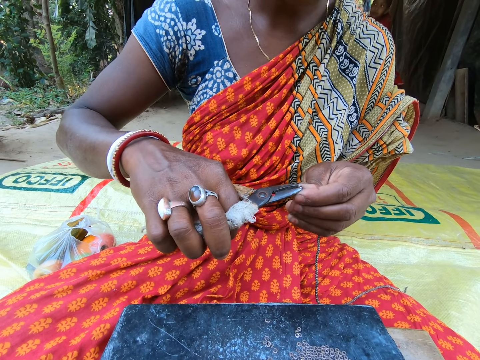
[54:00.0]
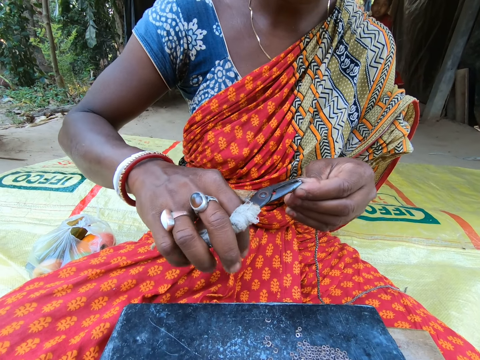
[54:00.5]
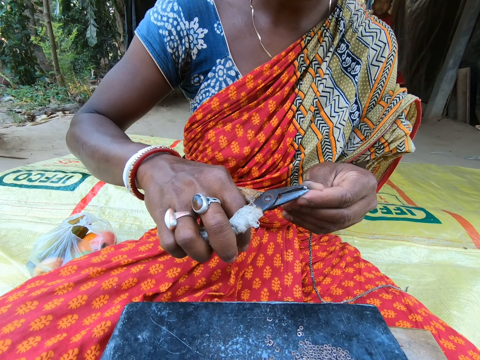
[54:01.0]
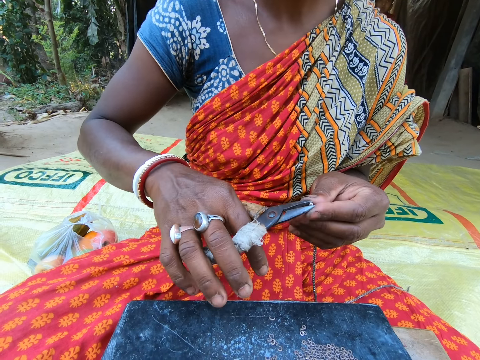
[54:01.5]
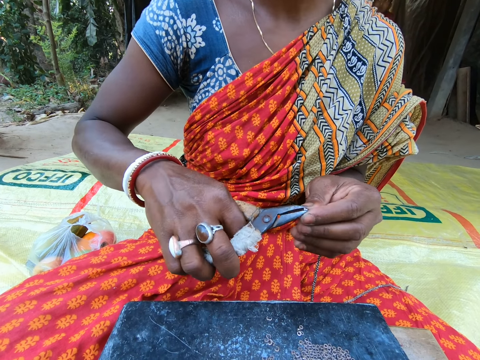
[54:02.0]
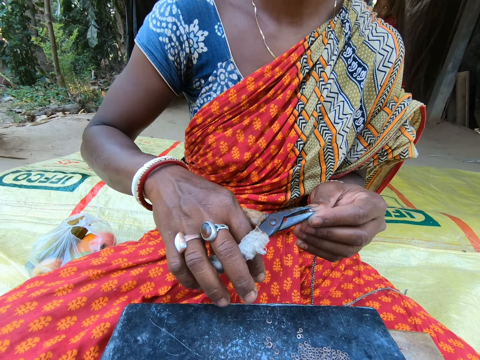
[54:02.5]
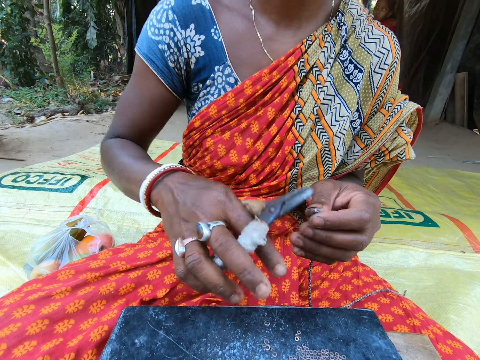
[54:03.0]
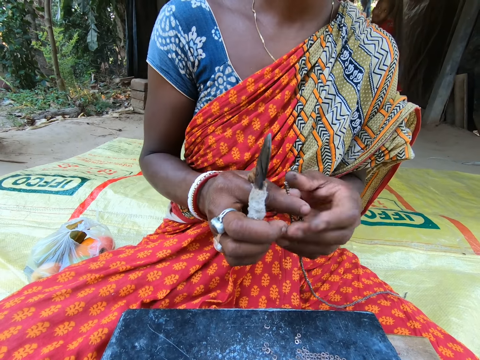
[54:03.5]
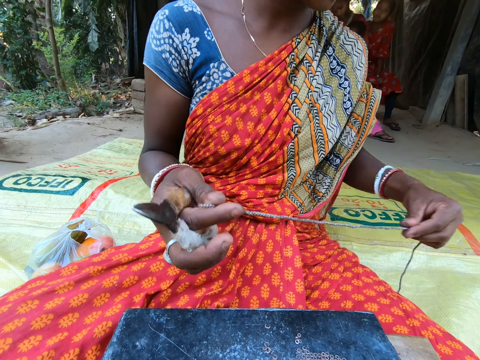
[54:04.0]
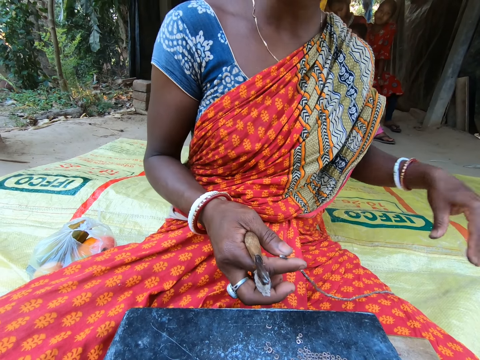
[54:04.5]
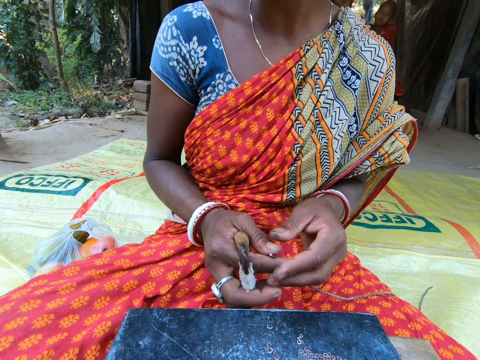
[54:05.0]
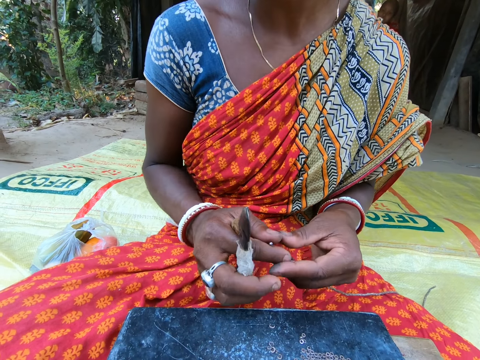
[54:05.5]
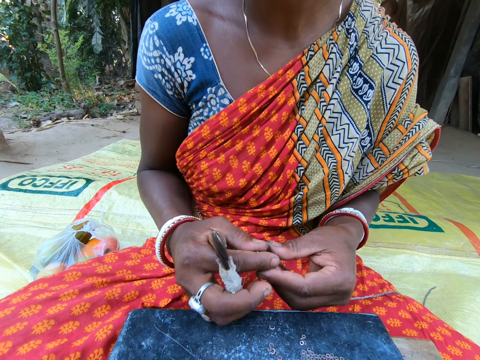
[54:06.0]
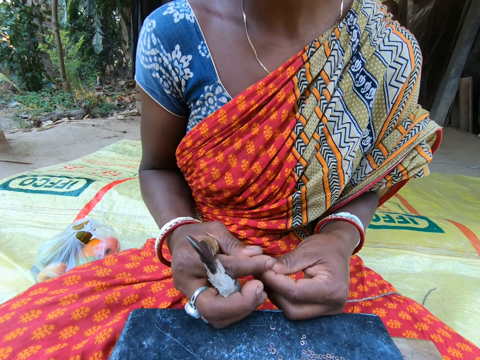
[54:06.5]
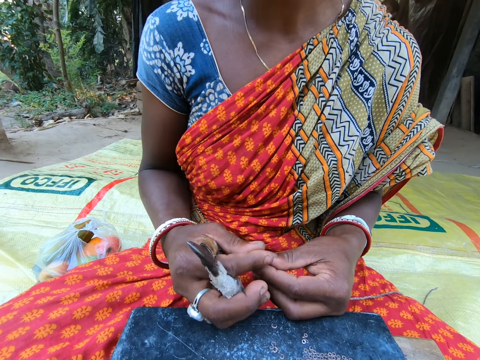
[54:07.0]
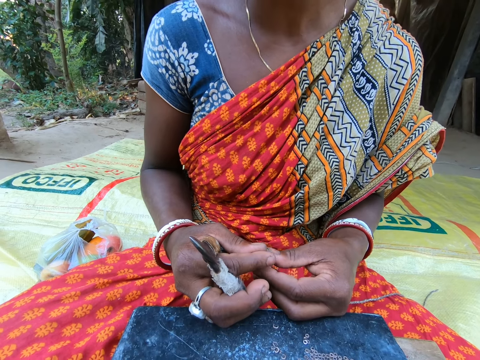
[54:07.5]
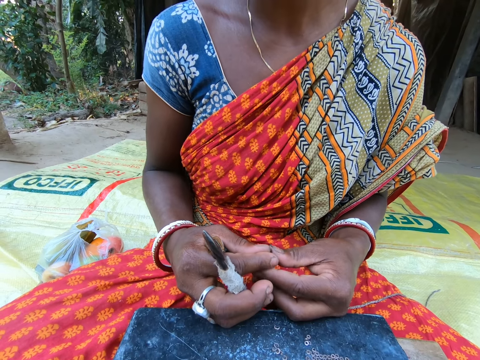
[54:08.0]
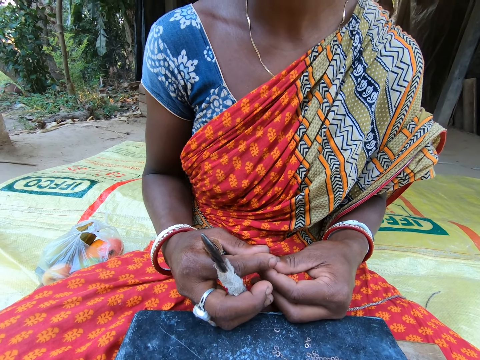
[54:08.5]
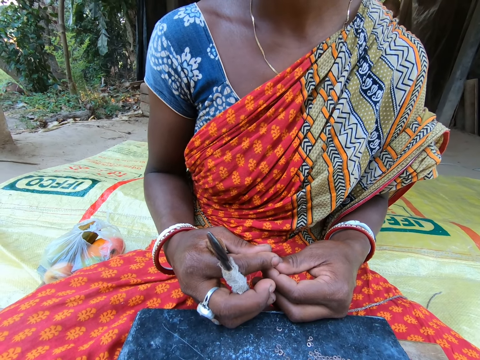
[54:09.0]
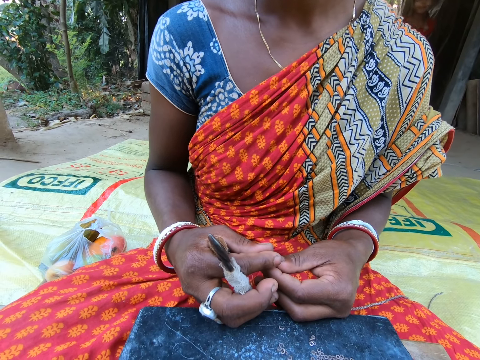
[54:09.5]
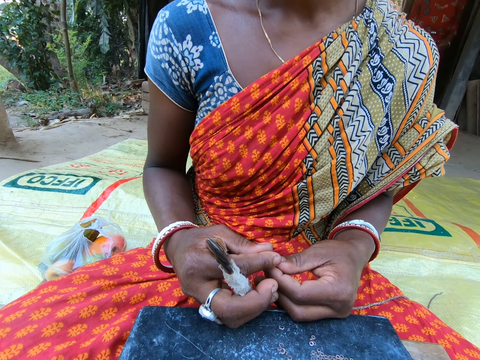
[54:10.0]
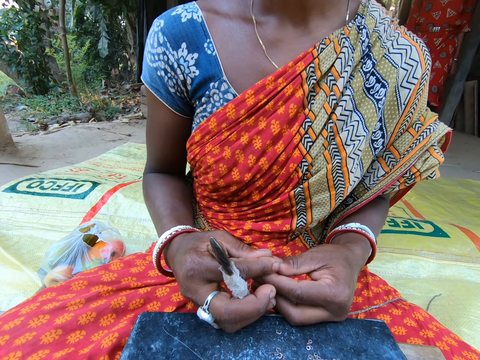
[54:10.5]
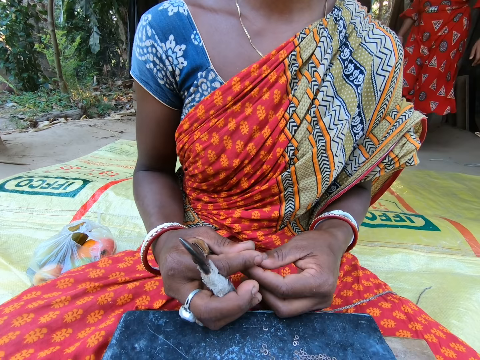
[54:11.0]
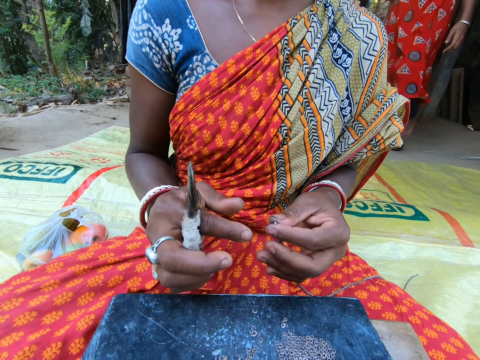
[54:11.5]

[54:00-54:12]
The camera wearer fixes something with the beads. They adjust the chain with both hands. A woman converses with the baby. The woman drops the chain in her left hand on her lap. The woman converses with the camera wearer. The camera wearer looks at the woman.

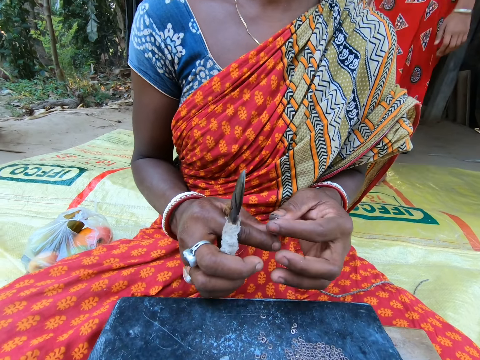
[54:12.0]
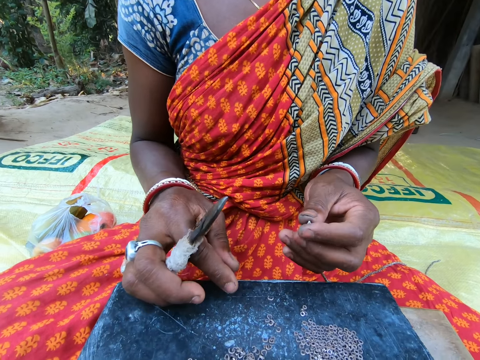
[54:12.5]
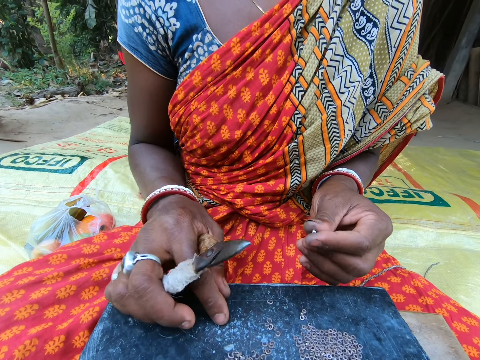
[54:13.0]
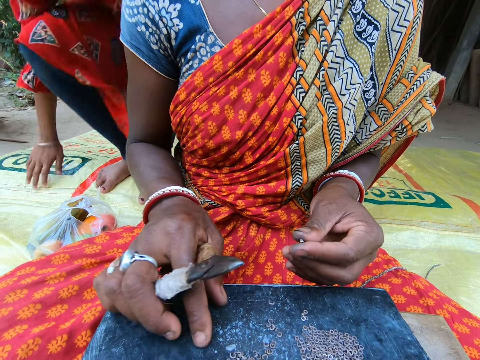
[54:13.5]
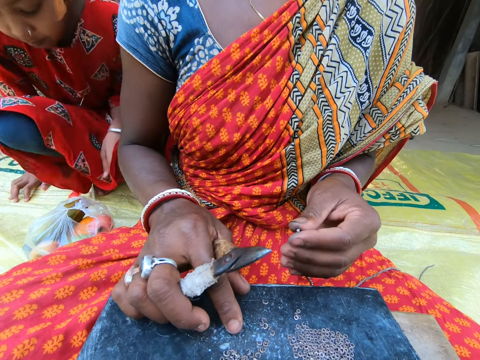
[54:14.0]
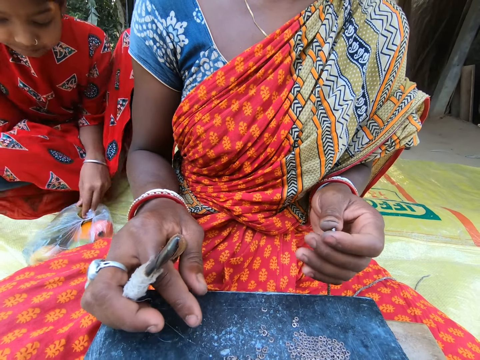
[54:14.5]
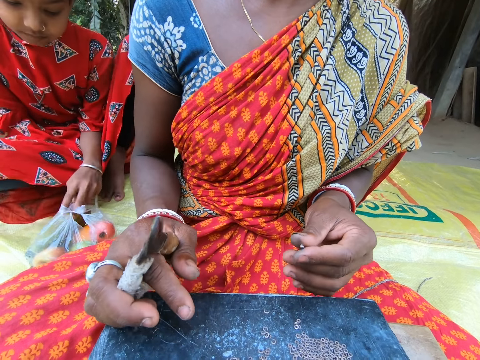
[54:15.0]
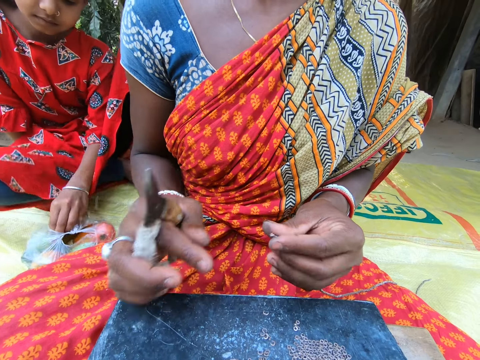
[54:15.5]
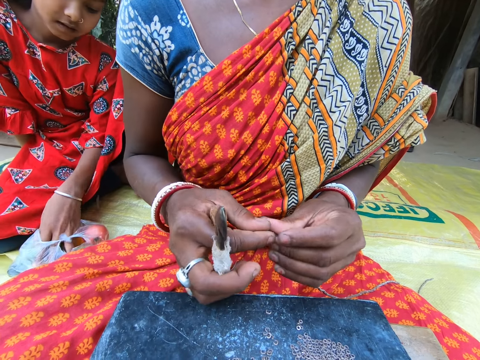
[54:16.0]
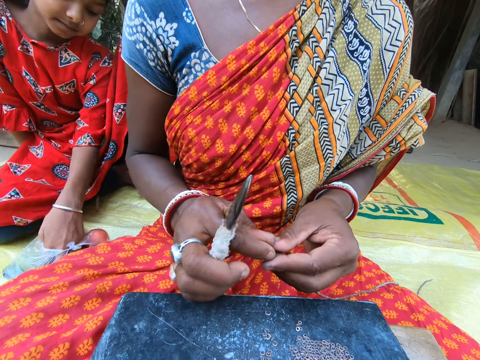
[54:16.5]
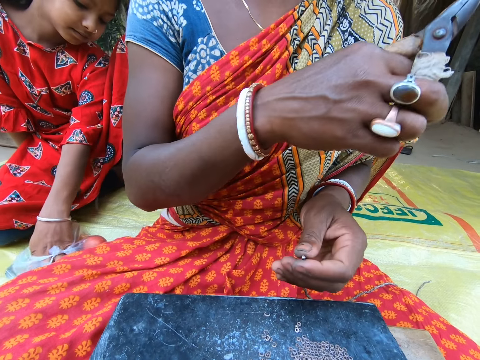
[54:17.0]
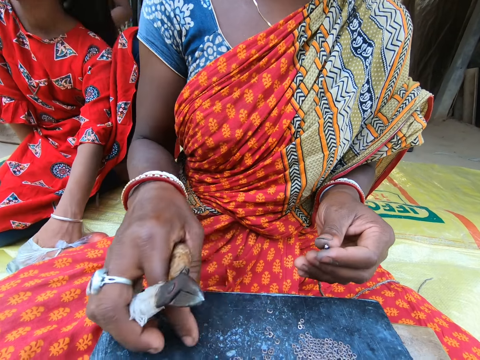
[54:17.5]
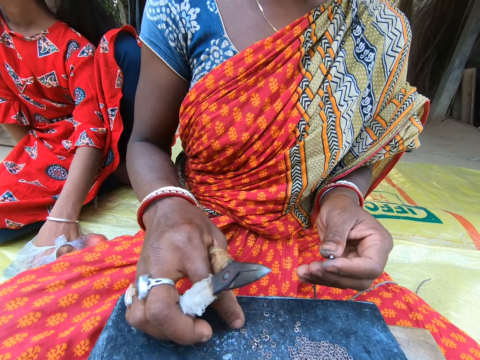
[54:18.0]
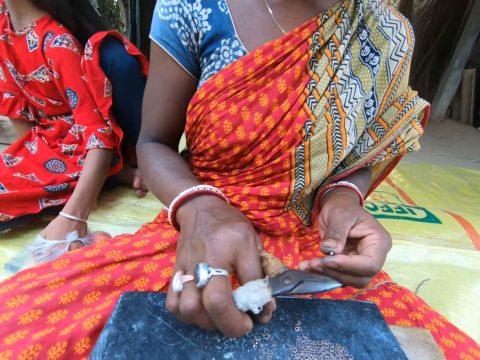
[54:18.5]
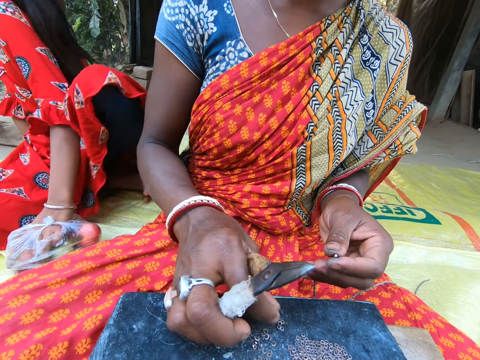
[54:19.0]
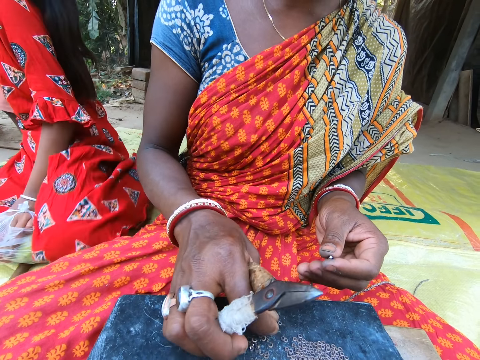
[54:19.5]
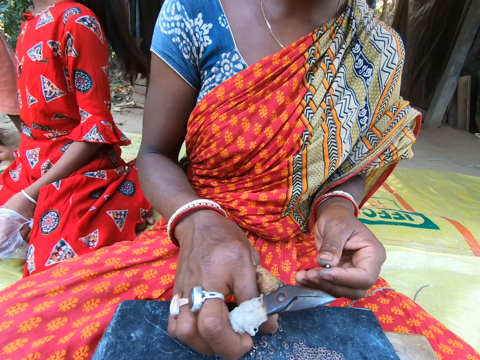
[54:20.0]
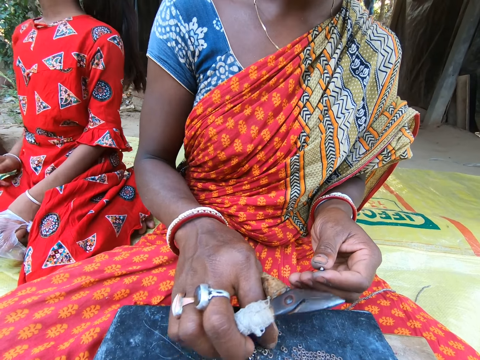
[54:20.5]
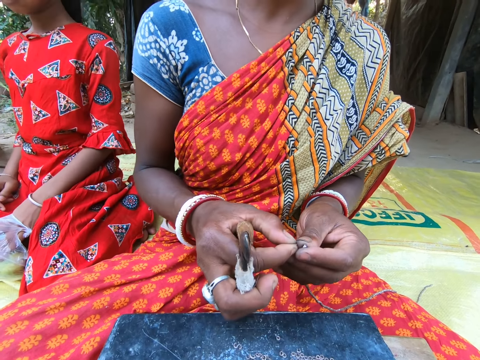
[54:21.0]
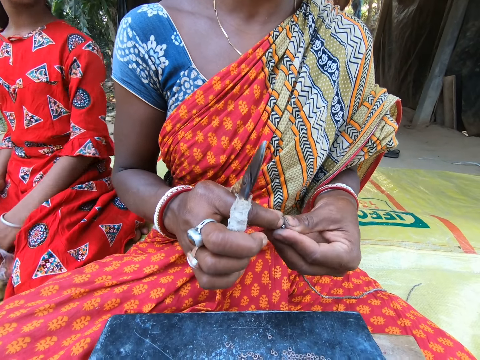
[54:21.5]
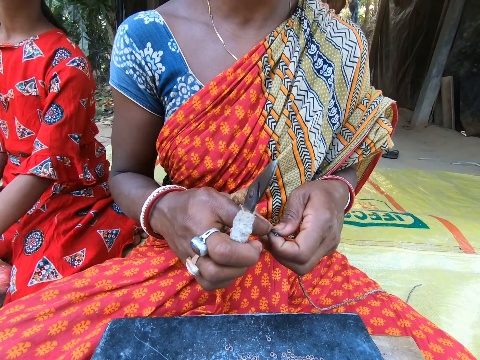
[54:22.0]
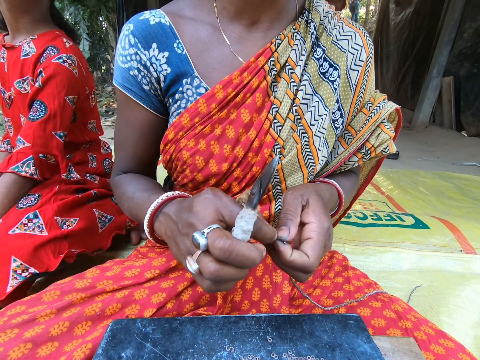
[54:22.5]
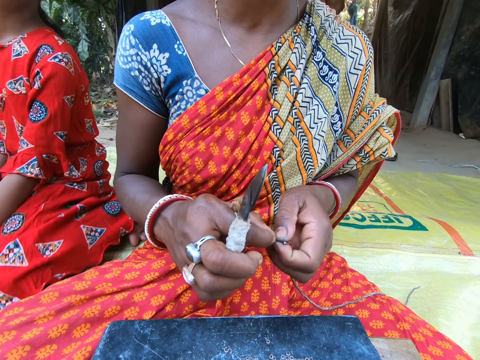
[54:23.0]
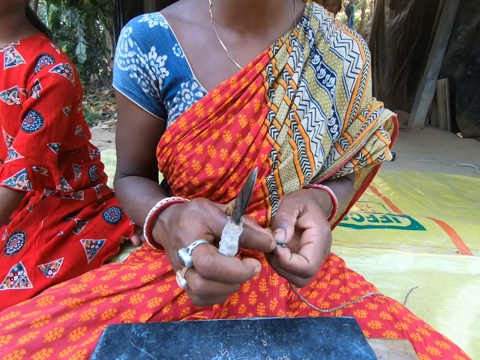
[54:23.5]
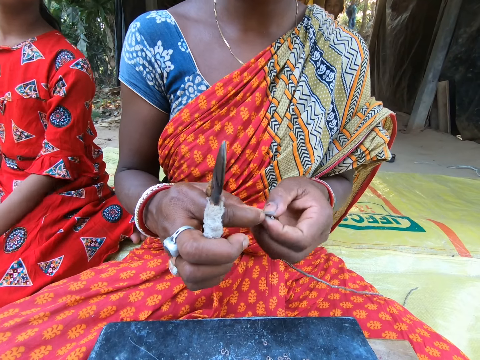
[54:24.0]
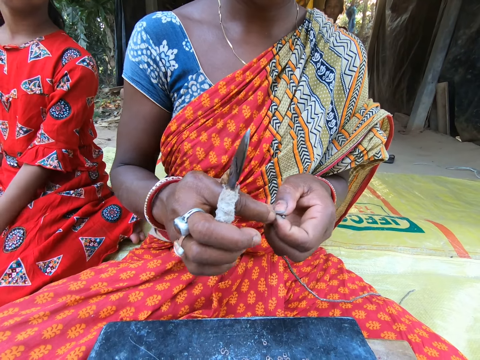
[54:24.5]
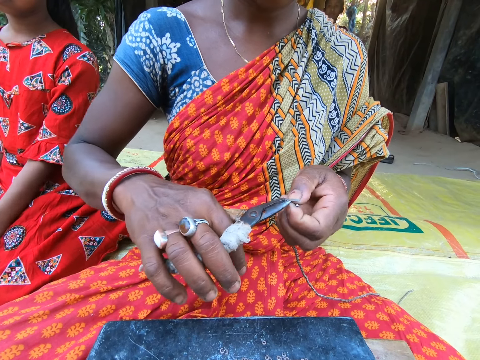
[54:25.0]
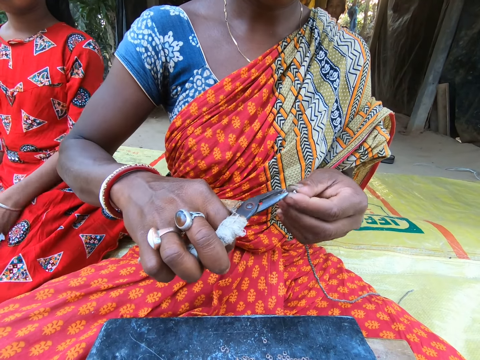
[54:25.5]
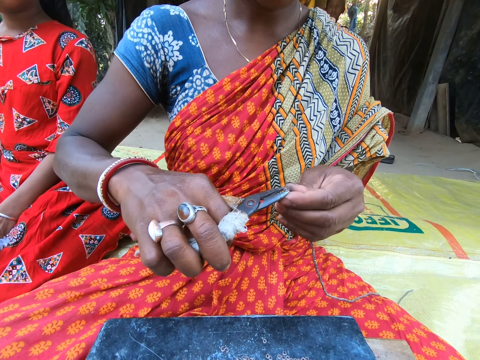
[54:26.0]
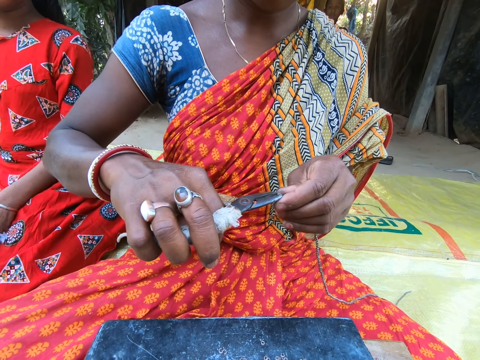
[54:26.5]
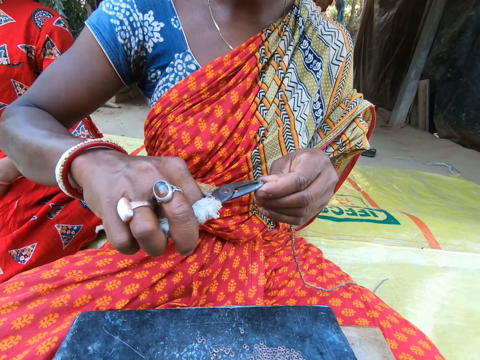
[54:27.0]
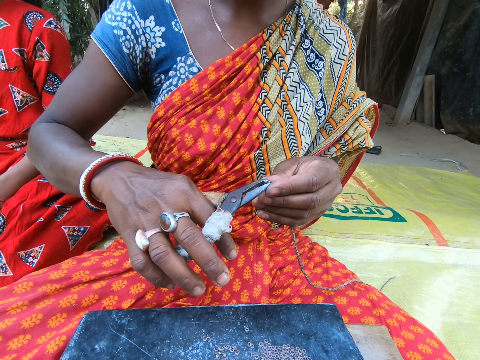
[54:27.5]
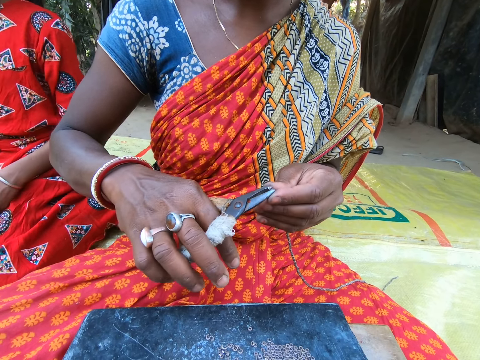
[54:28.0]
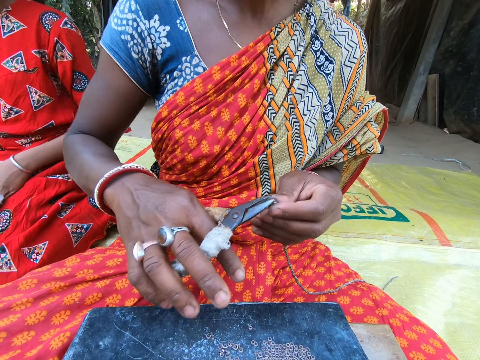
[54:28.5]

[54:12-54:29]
A woman touches some small steels in the plate on the floor with her right hand. A girl sits on the sack on the floor. The girl takes a fruit from a nylon on the sack on the floor with her left hand. The woman converses with the girl. The woman stretches her right hand forward. The woman takes a small steel from the plate on the sack on the floor with her right hand. The camera wearer looks at the girl. The woman attaches the small steel in her right hand to the chain in her left hand. The woman converses with the girl. The woman takes the small steel in her left hand with the plier in her right hand. The woman fixes the beads. The woman clips the small steel on the chain in her left hand with the plier in her right hand.
